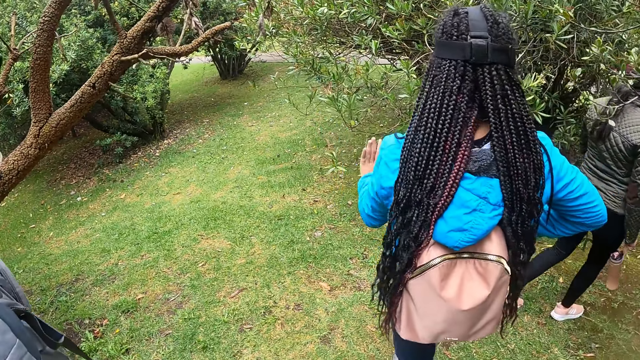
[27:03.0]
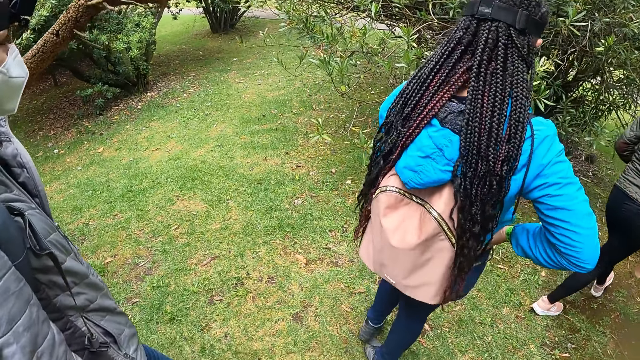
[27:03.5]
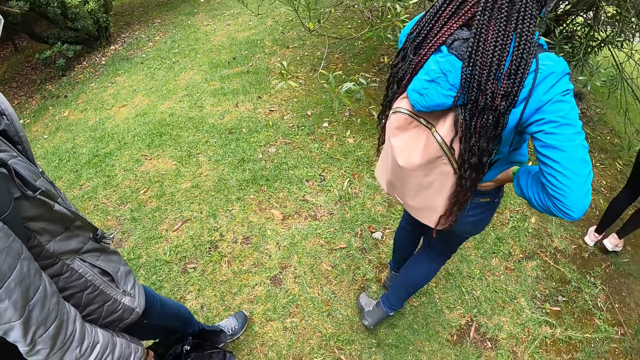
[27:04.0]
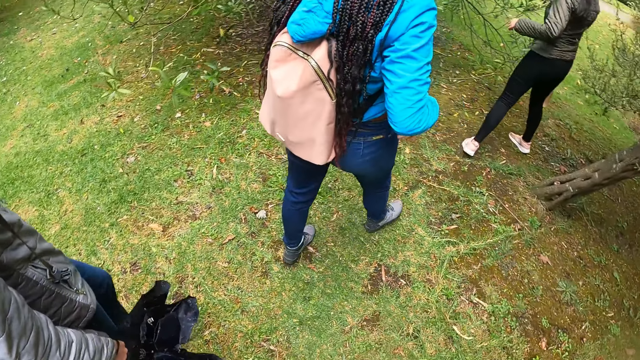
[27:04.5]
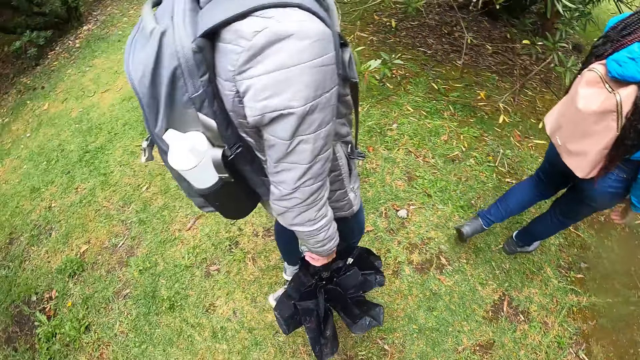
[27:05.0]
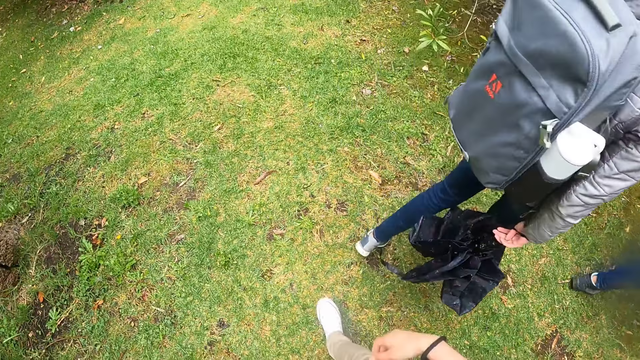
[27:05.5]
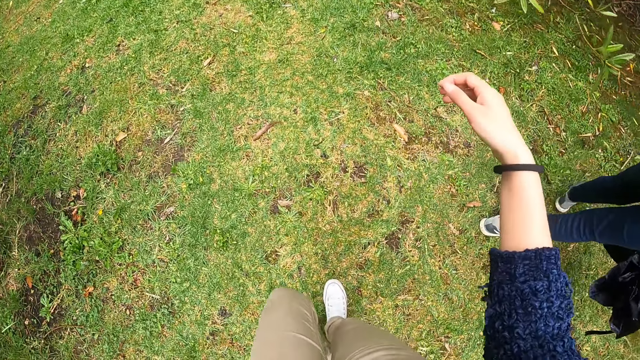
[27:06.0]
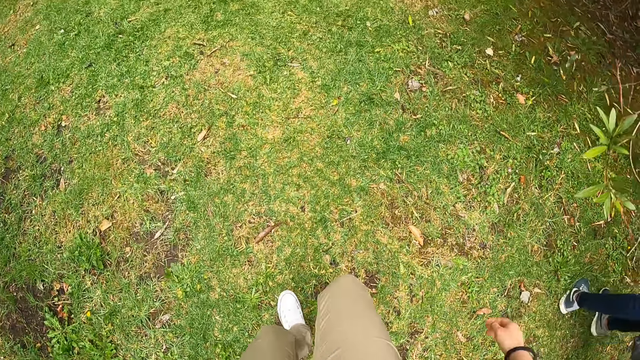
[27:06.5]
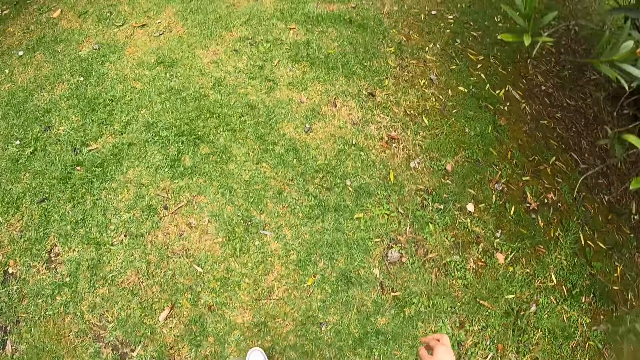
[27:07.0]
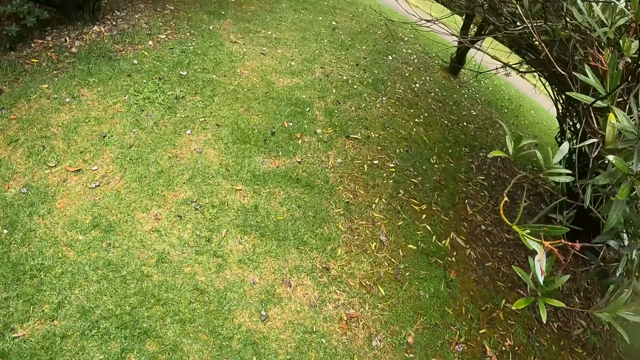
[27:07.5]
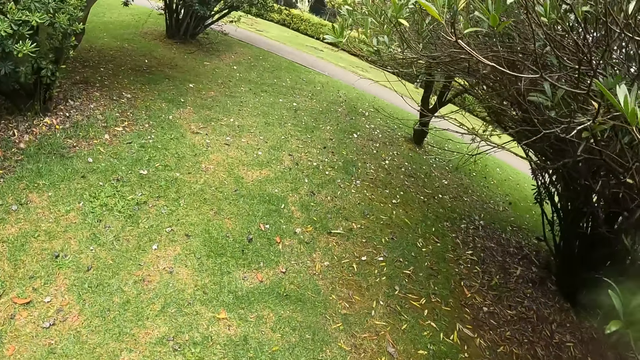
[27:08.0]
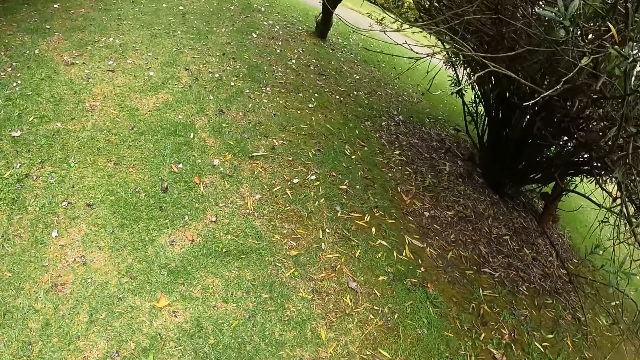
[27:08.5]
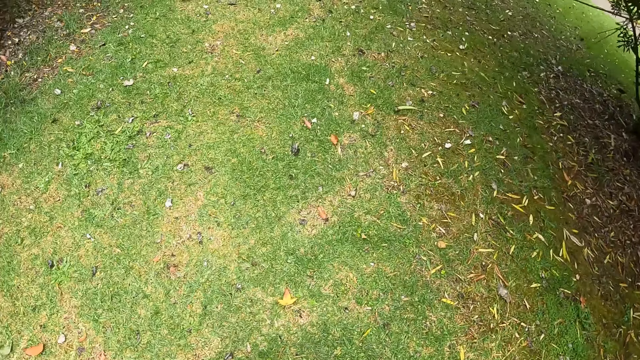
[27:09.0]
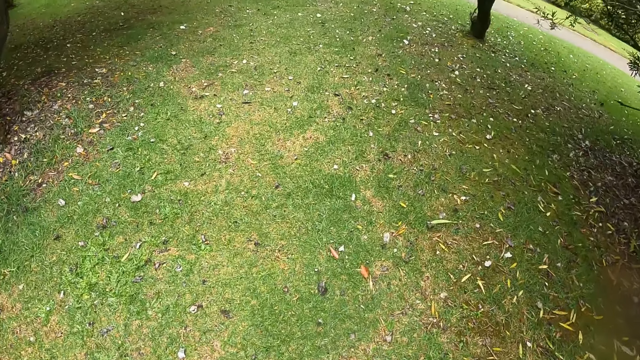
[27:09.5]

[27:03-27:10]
The camera wearer moves around the park.

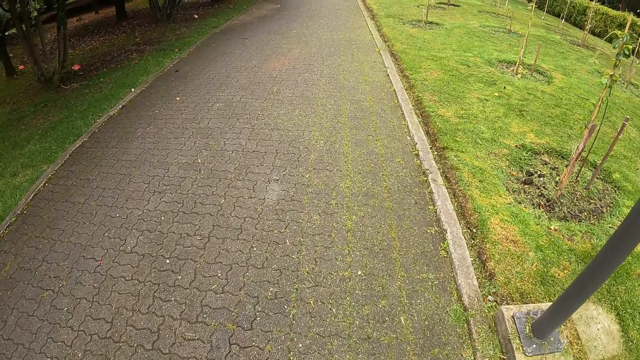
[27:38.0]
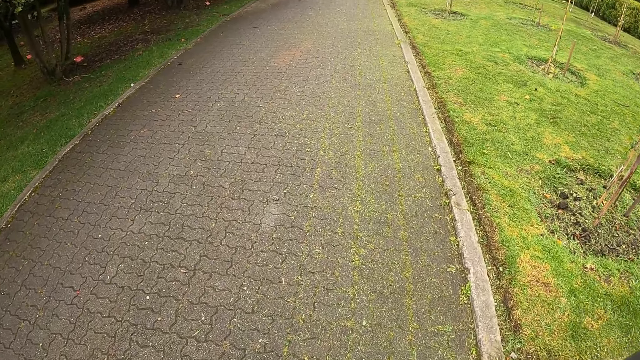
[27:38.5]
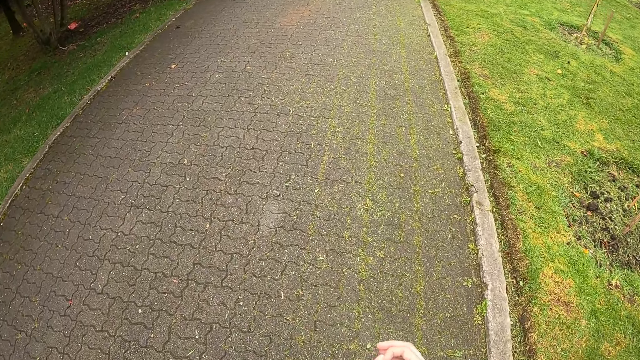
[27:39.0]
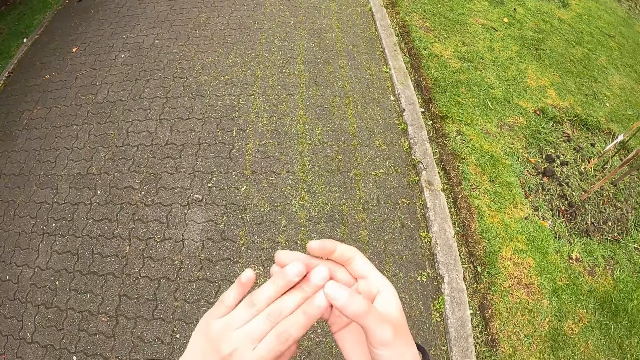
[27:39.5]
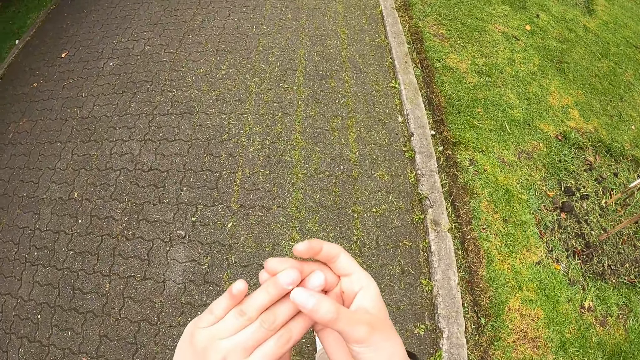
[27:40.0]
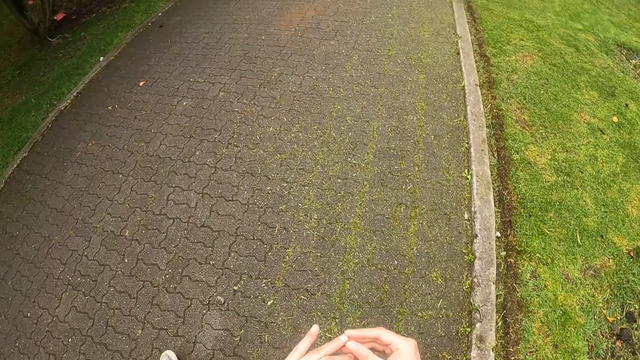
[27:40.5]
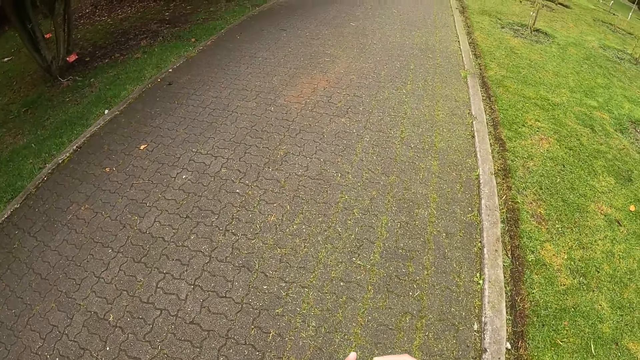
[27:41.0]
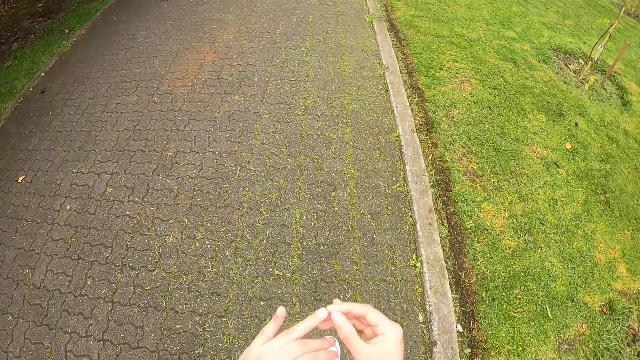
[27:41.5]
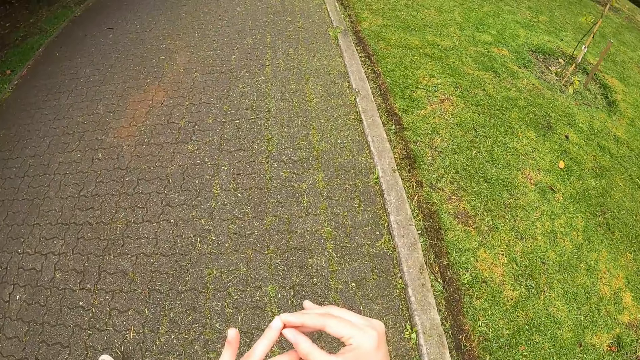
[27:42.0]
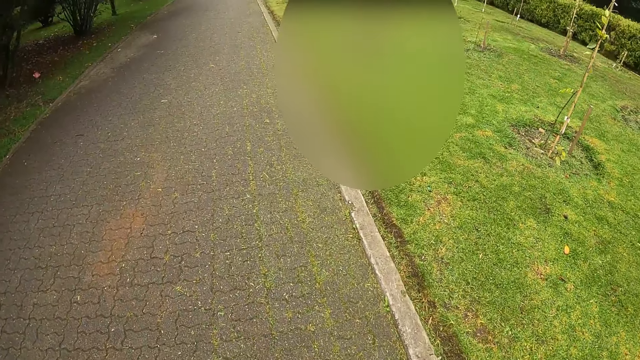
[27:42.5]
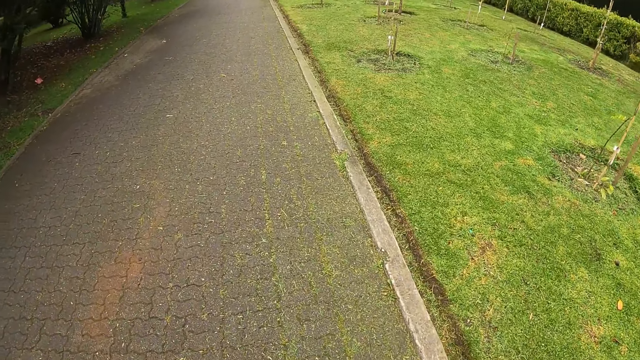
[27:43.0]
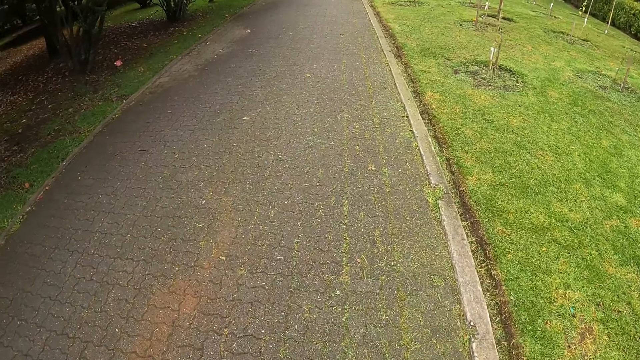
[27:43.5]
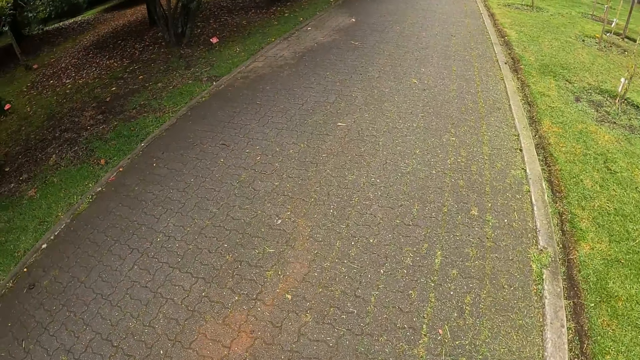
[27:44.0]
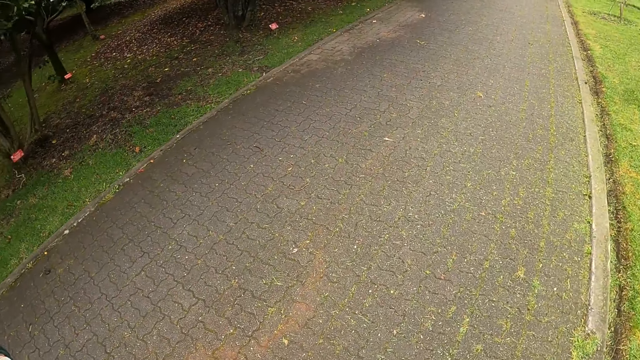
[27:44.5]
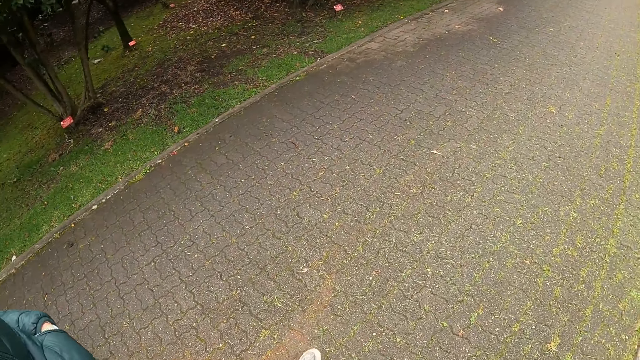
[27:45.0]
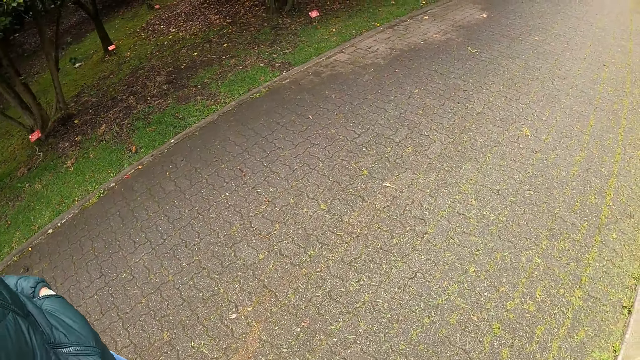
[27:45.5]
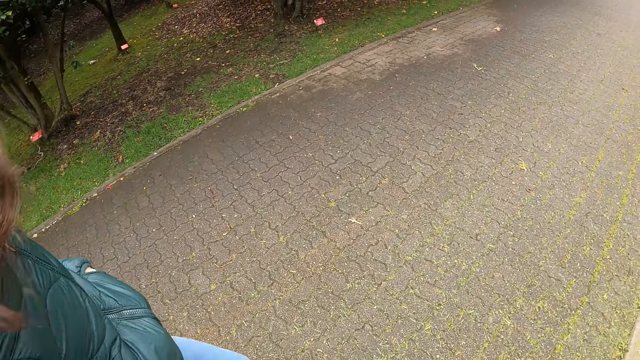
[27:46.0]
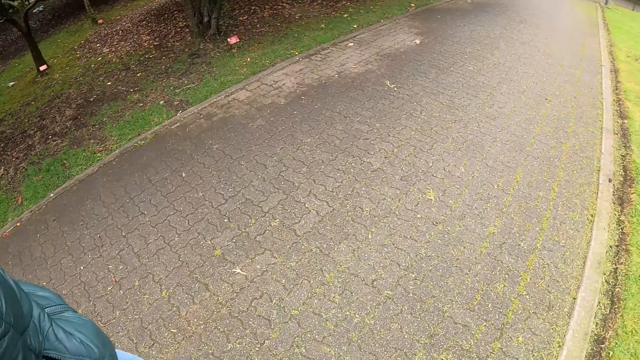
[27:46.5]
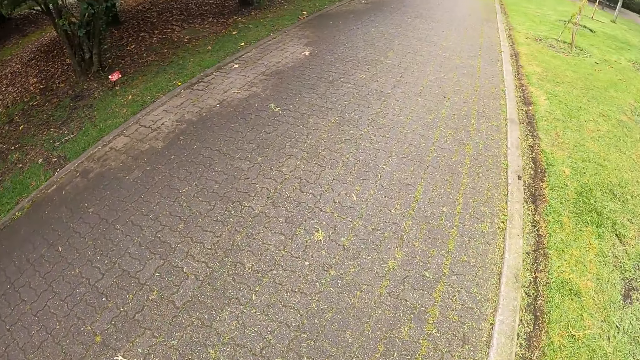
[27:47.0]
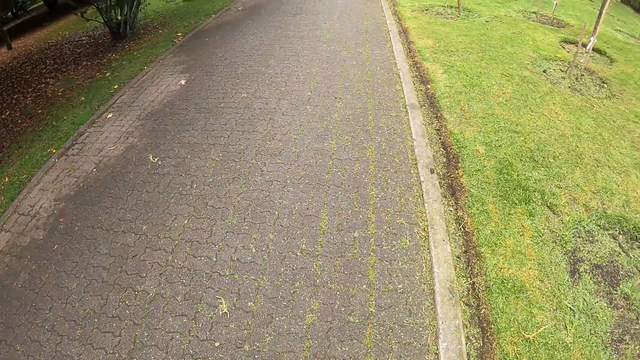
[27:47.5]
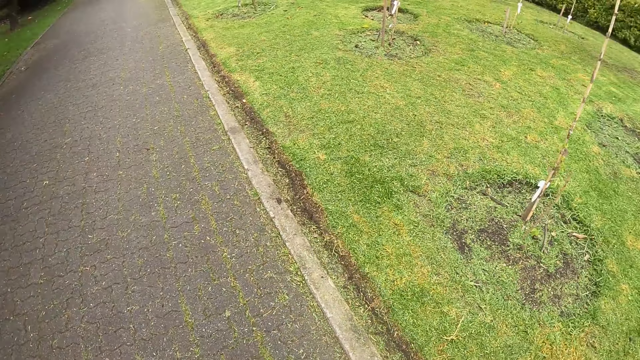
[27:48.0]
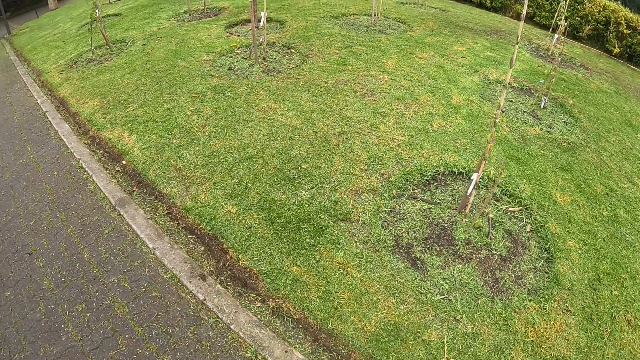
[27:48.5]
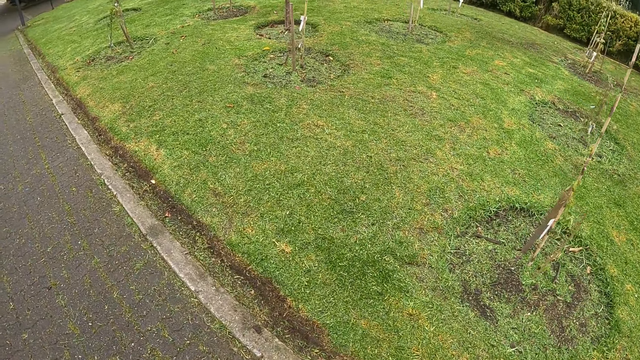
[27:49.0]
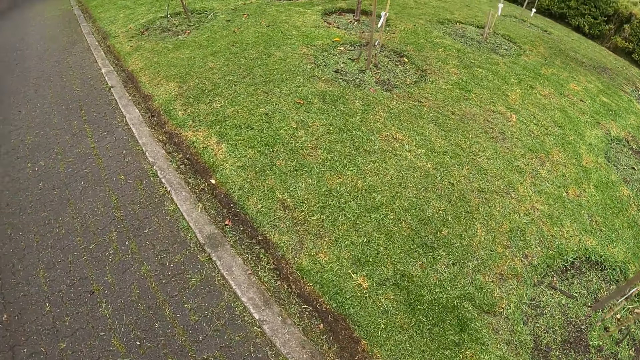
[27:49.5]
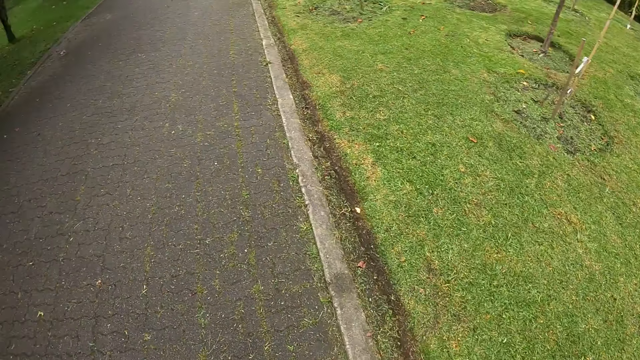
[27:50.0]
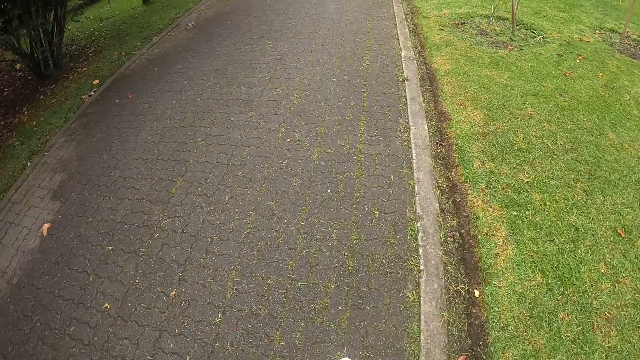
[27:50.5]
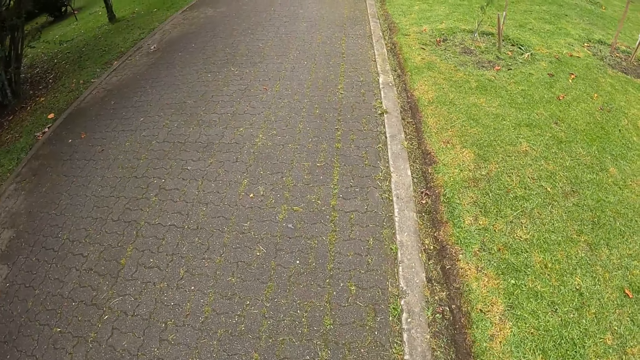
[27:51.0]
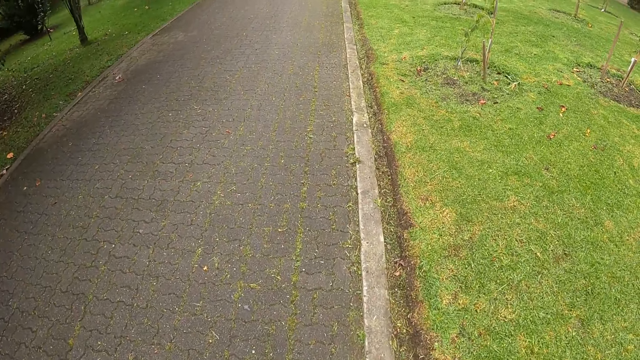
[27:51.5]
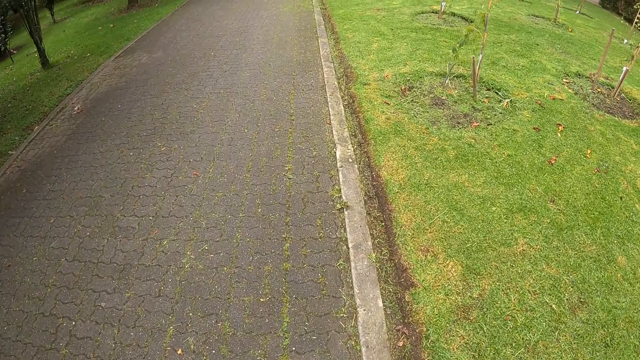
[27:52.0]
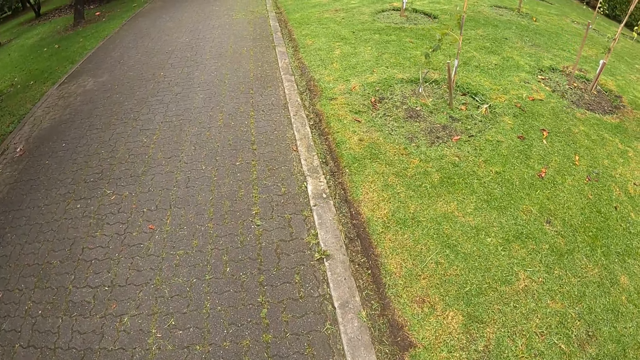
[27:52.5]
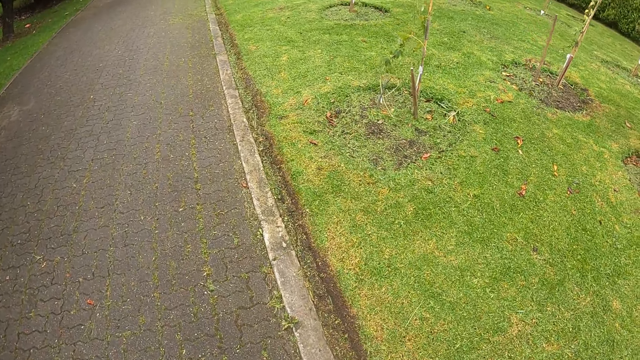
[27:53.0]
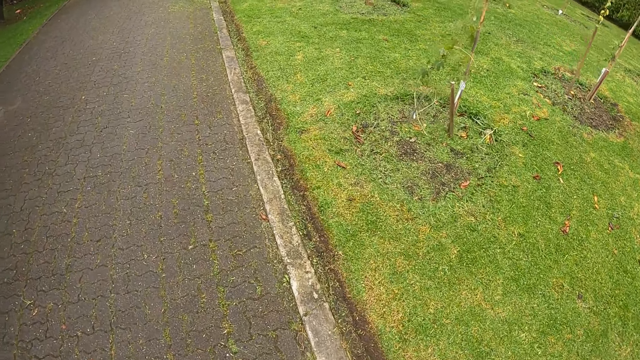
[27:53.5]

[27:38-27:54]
The camera wearer raises her hands. She touches her left nails with her right hand. She walks on the streets. She raises her hands. She walks on the streets.
